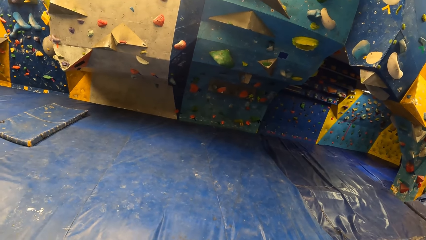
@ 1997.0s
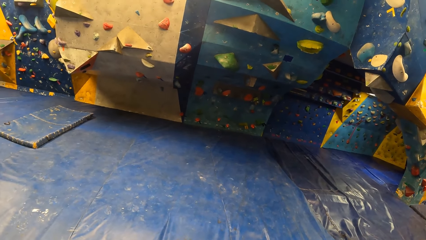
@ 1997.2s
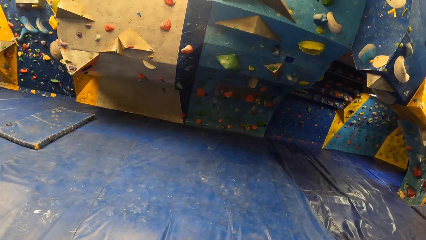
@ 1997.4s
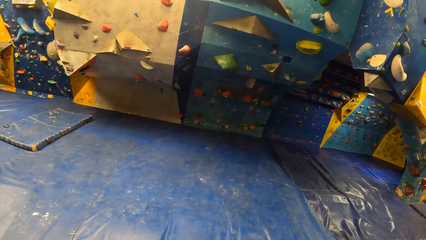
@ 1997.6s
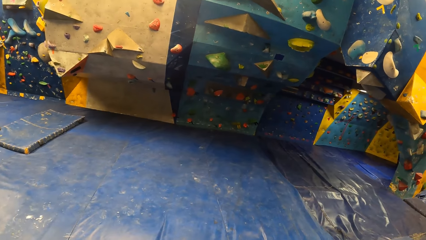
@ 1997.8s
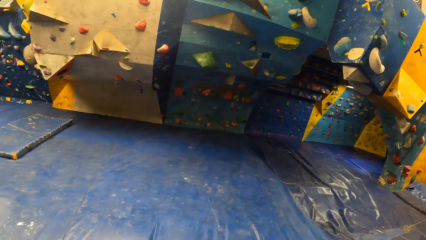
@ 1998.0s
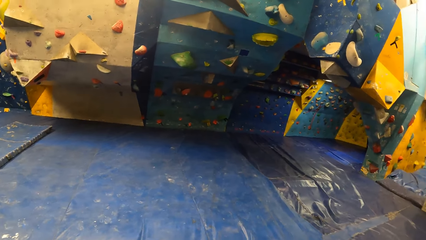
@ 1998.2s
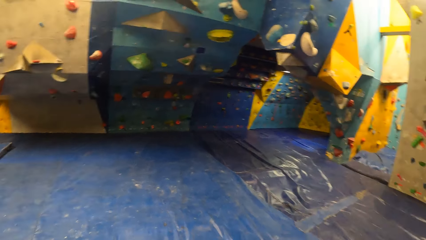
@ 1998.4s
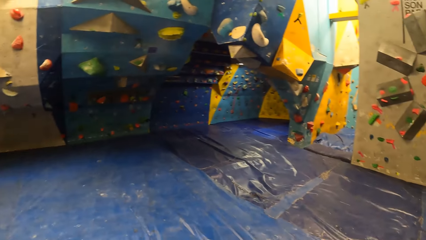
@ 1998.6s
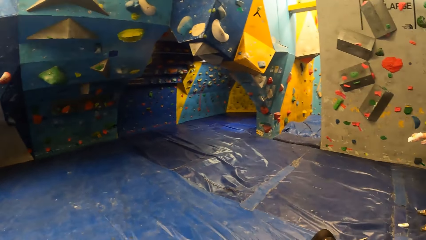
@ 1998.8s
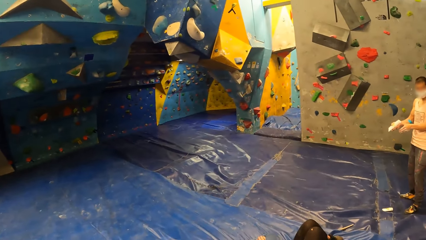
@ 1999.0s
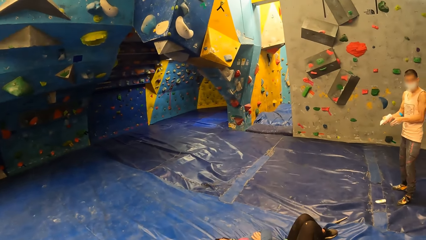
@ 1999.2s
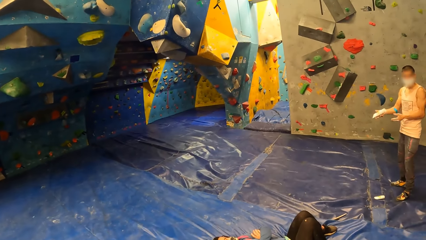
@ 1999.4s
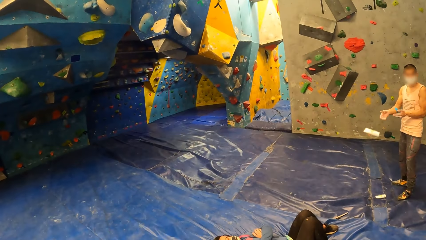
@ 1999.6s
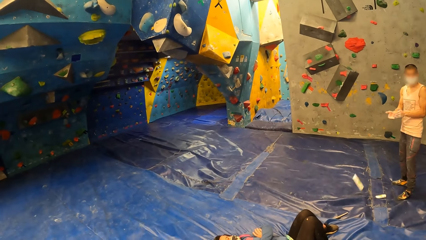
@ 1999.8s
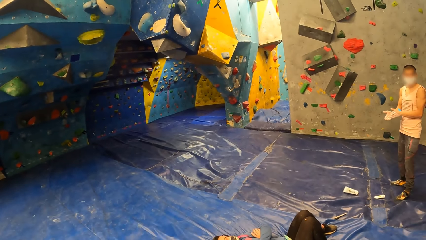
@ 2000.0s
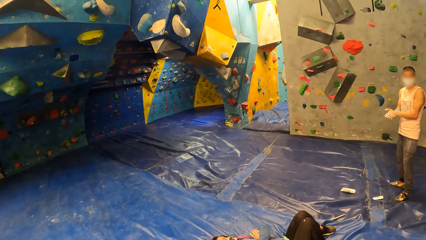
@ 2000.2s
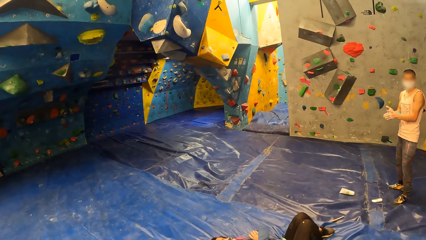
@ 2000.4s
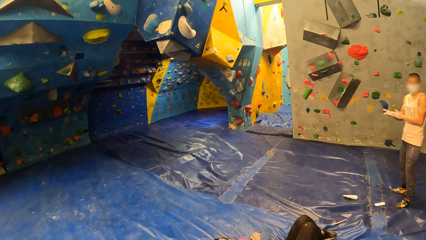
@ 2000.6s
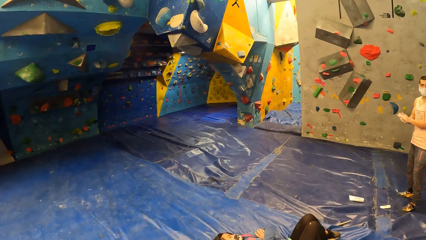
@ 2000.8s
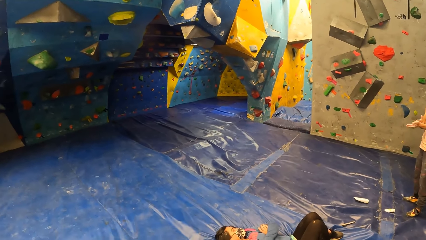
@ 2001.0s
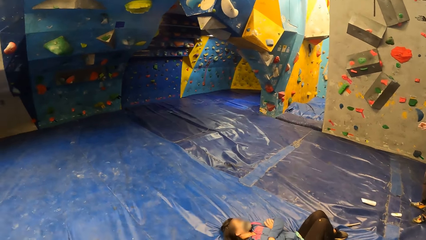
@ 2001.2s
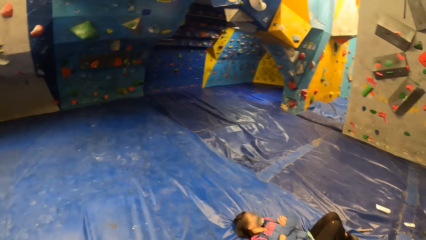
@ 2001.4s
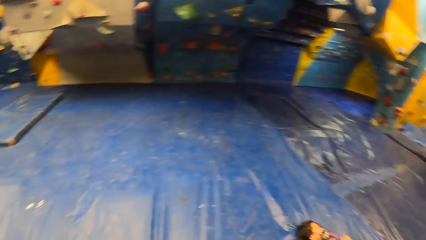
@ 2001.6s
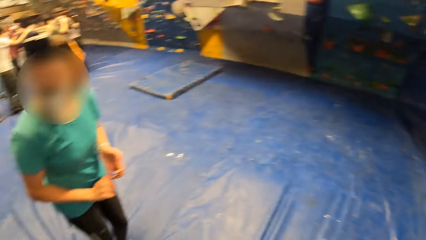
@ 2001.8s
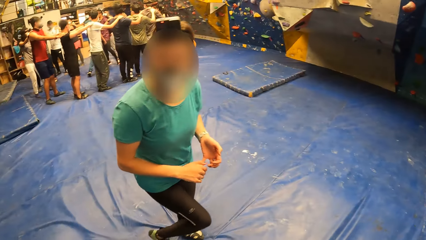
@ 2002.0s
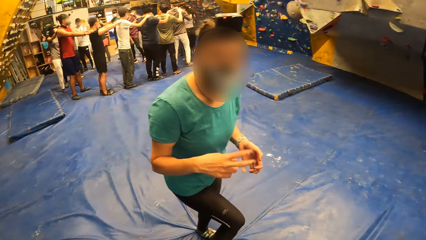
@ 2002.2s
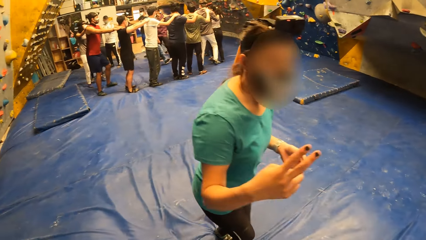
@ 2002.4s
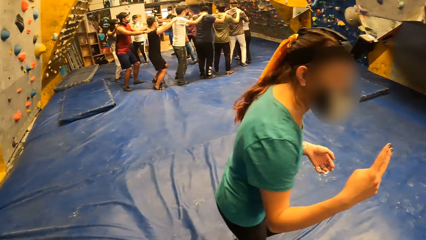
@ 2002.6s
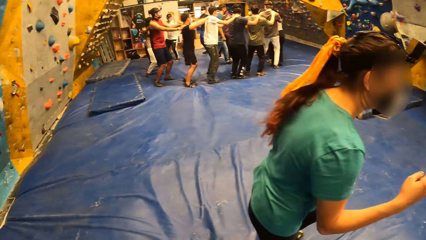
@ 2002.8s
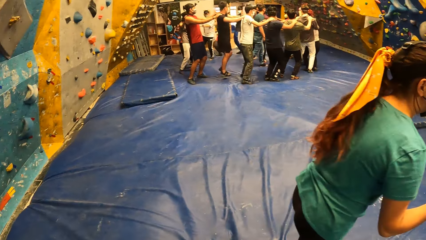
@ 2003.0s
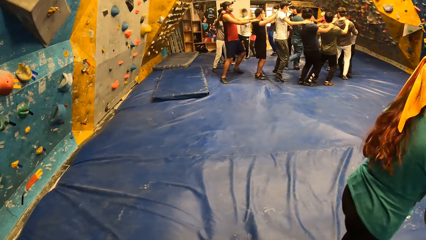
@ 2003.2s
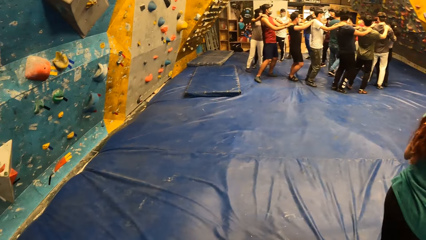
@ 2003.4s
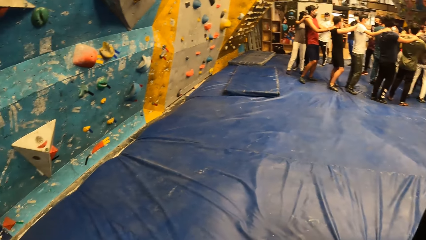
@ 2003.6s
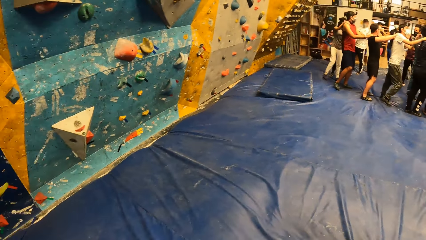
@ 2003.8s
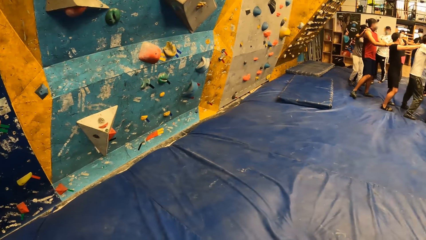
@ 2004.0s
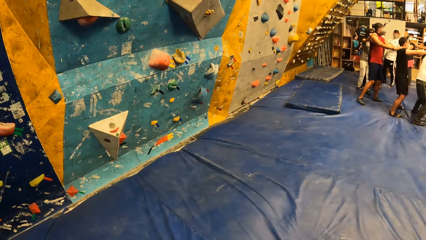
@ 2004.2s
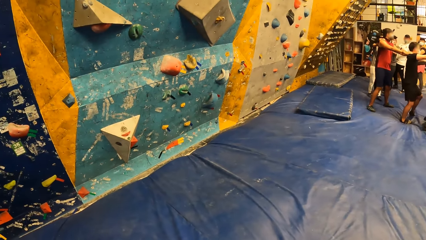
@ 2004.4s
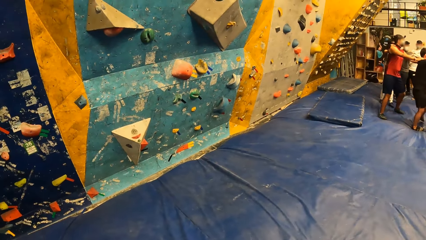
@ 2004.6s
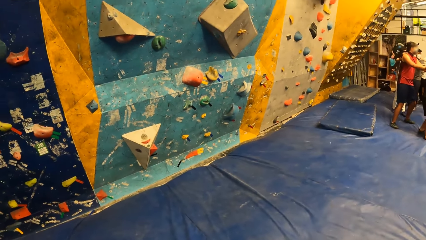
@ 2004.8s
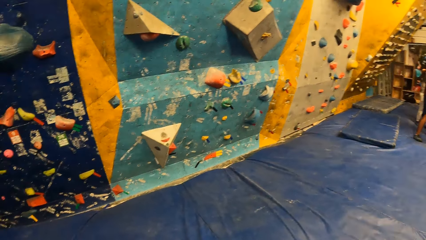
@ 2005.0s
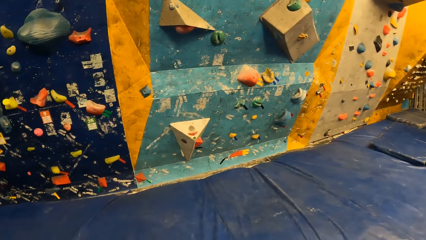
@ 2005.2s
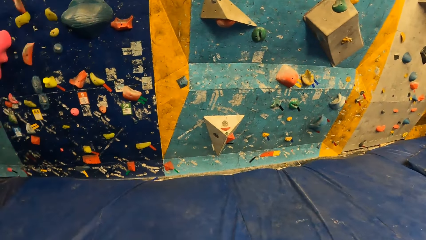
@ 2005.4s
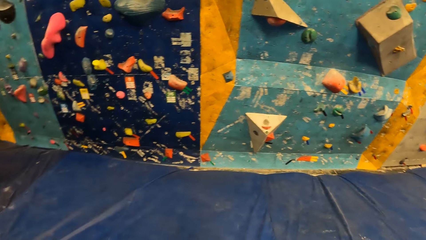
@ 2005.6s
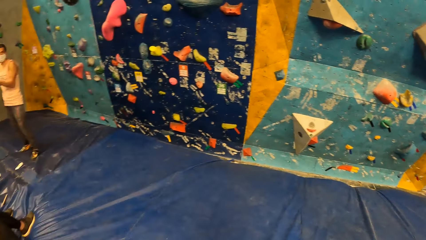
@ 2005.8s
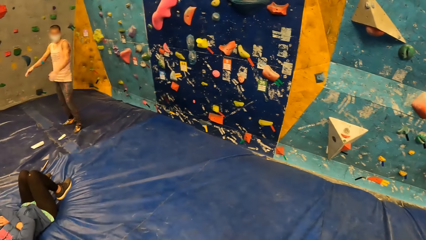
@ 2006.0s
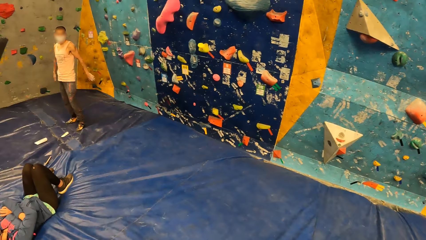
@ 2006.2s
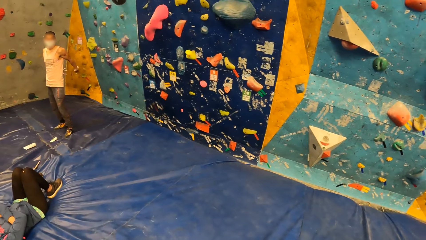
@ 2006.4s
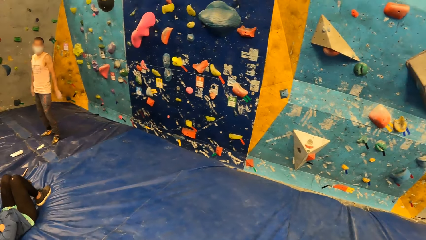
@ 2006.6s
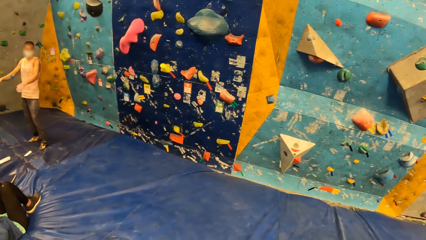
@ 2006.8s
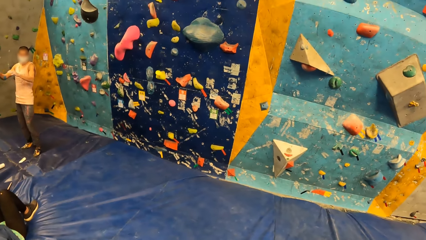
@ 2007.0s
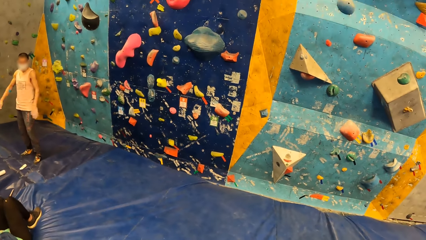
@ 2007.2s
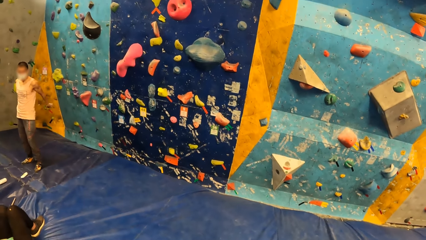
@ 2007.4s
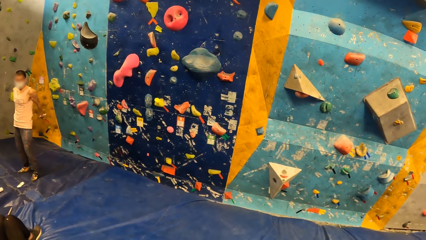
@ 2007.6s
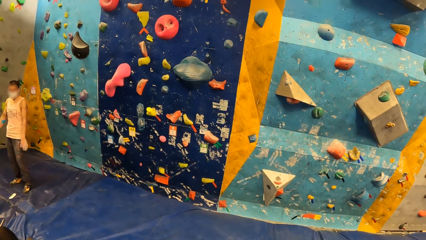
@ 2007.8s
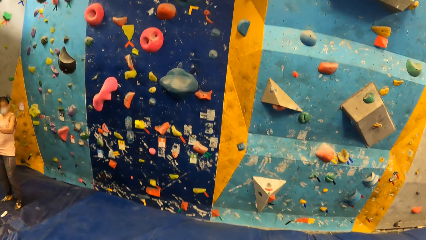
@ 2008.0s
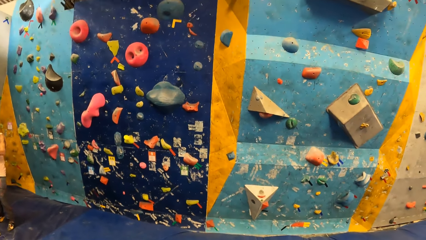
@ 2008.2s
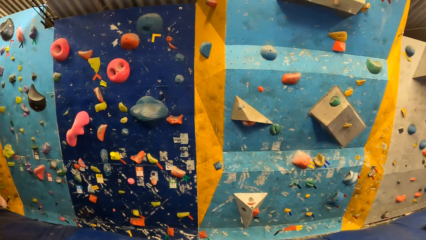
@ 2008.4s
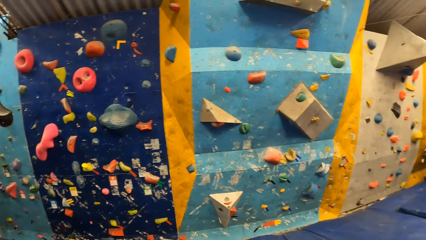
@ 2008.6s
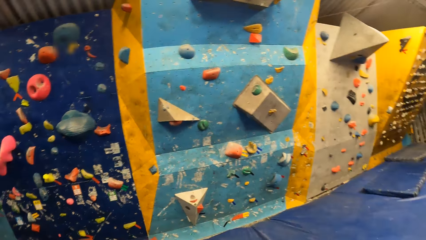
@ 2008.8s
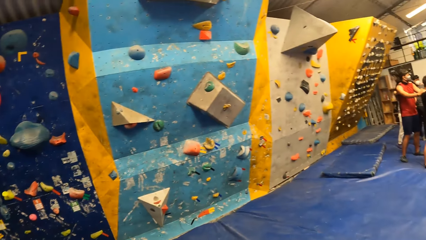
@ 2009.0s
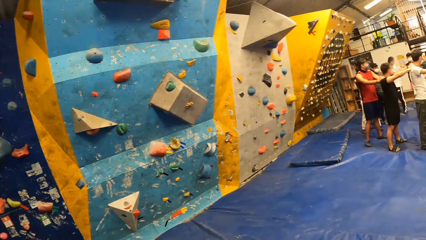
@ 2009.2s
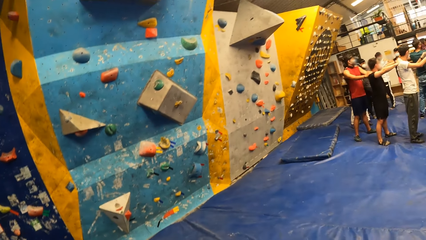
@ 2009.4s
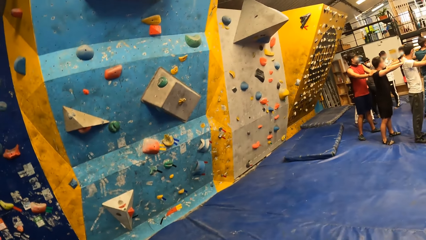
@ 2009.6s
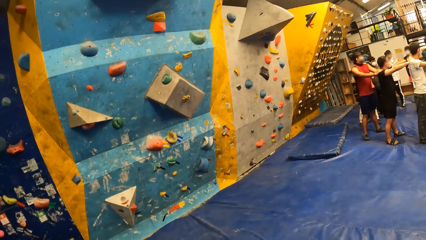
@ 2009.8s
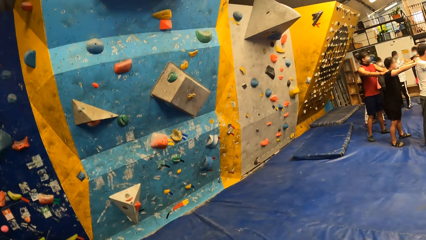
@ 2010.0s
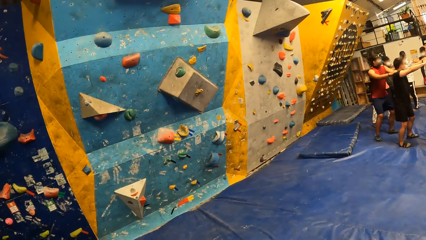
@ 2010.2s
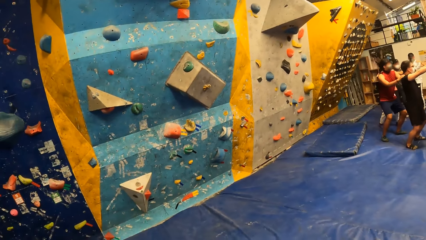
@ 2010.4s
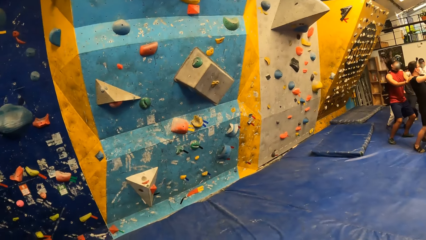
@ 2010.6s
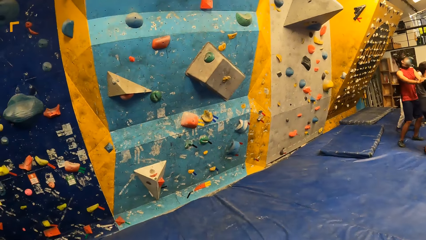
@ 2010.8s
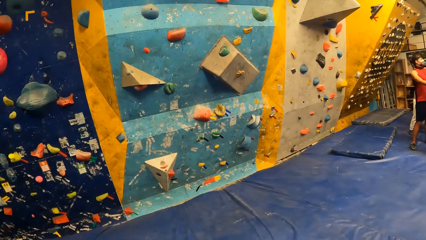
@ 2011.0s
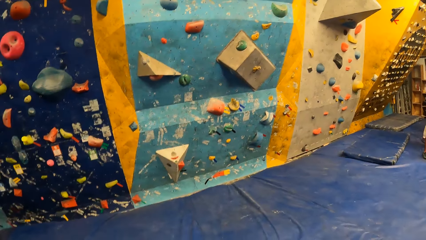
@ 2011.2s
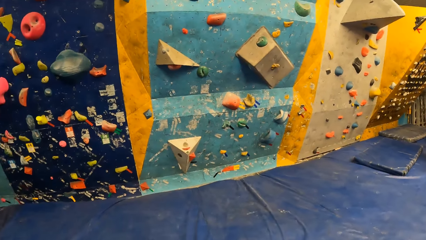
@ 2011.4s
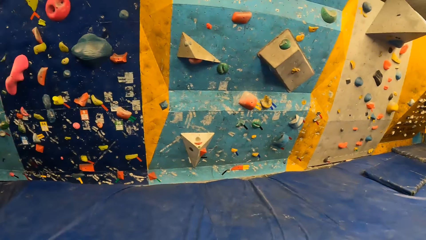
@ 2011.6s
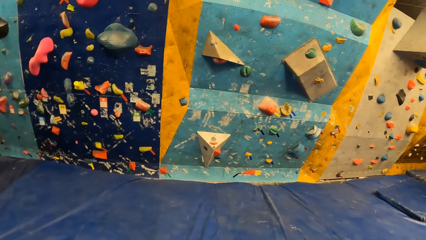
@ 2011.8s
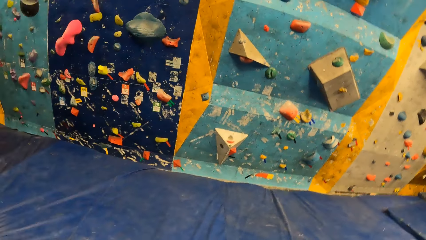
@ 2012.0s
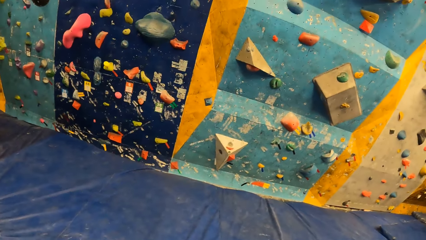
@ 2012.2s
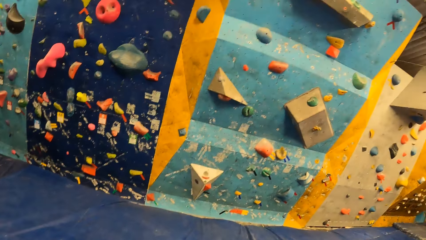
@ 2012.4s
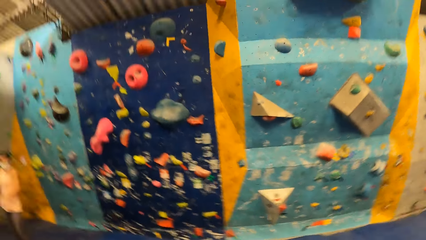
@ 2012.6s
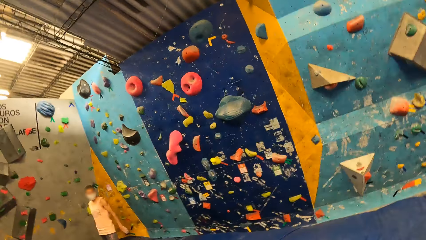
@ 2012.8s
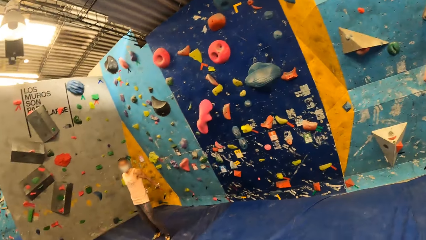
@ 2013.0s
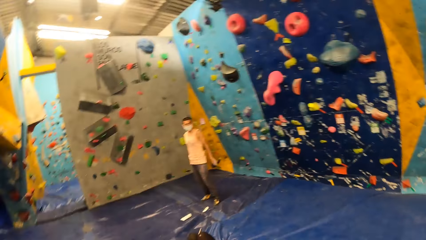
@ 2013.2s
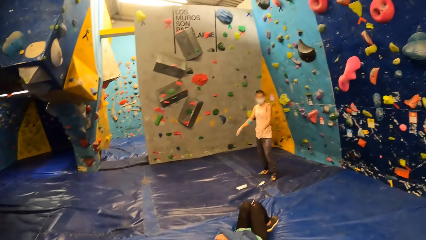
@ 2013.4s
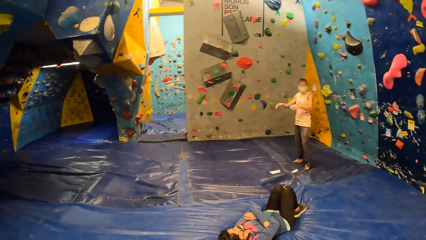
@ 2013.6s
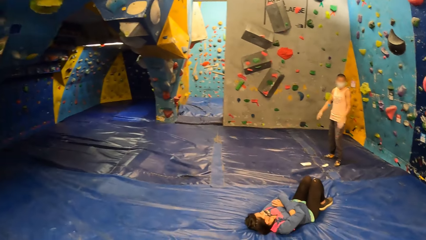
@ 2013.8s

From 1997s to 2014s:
A woman walks a few steps. The camera wearer walks close to the wall.
